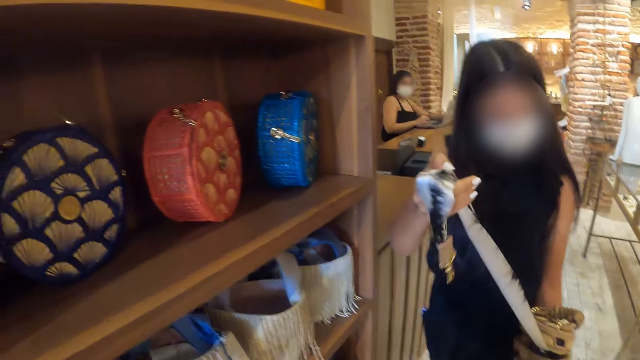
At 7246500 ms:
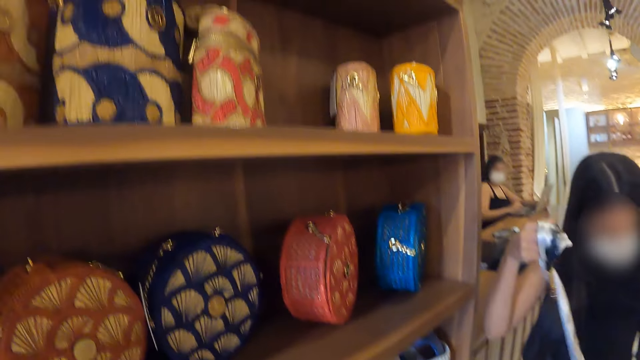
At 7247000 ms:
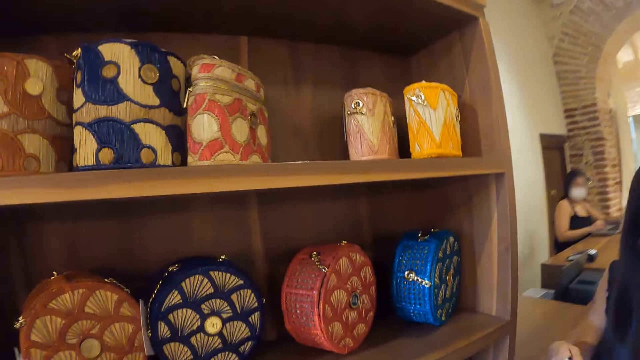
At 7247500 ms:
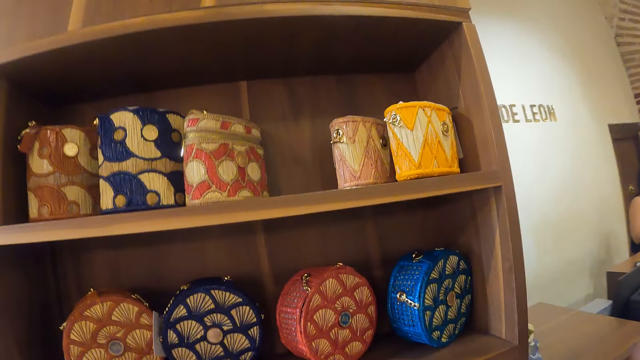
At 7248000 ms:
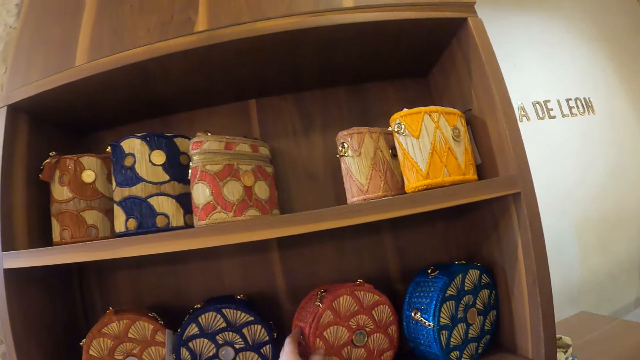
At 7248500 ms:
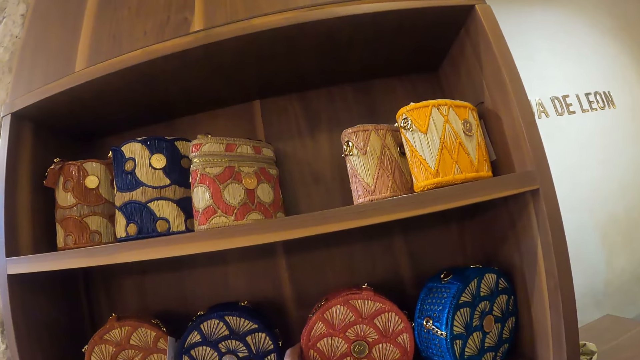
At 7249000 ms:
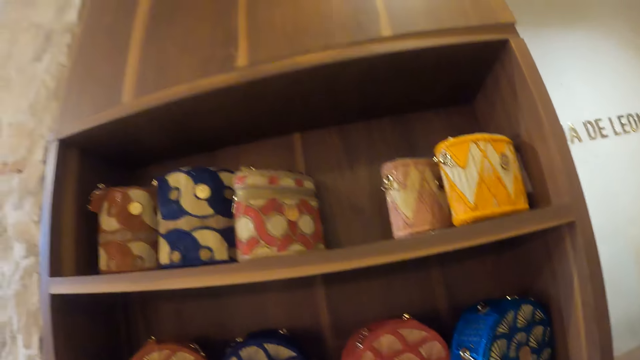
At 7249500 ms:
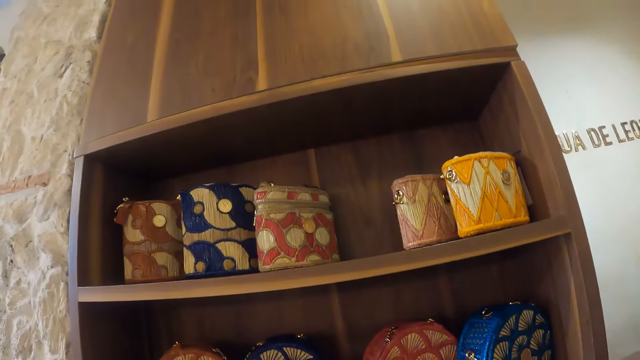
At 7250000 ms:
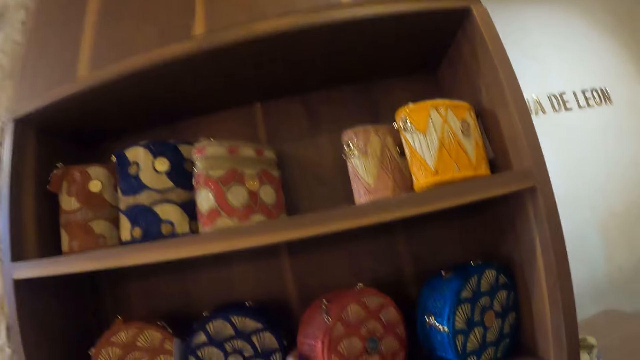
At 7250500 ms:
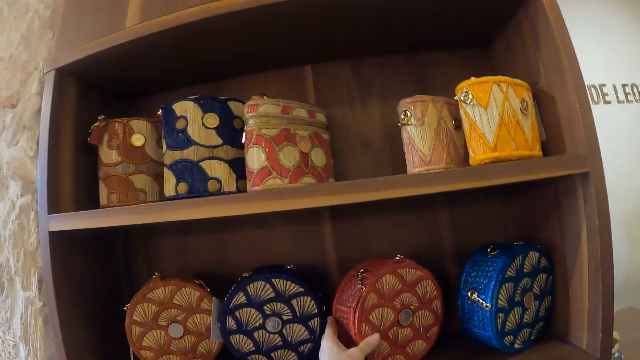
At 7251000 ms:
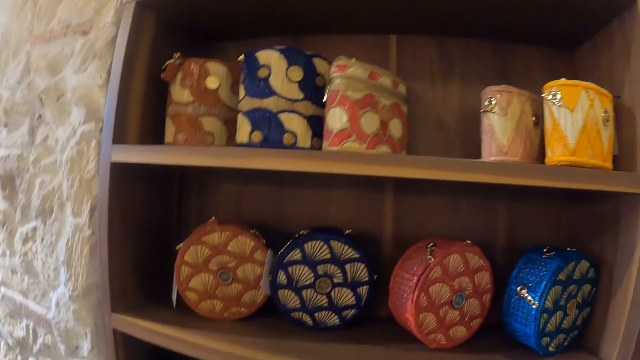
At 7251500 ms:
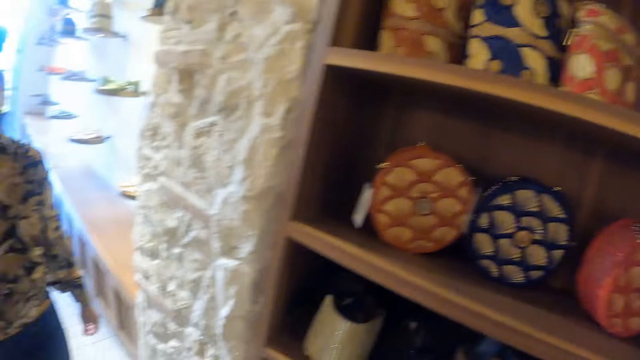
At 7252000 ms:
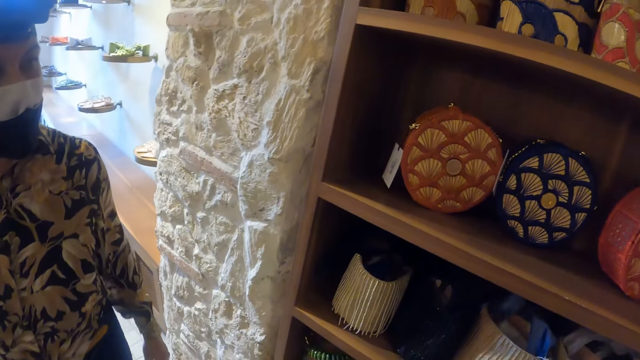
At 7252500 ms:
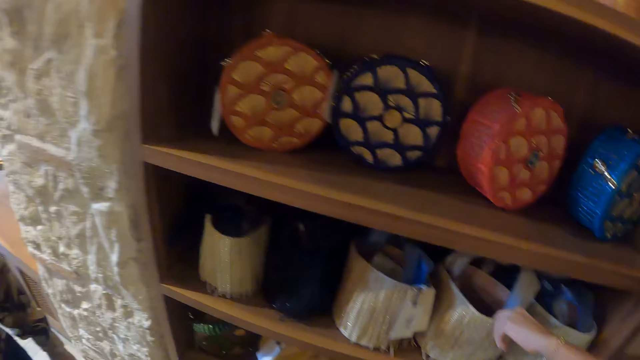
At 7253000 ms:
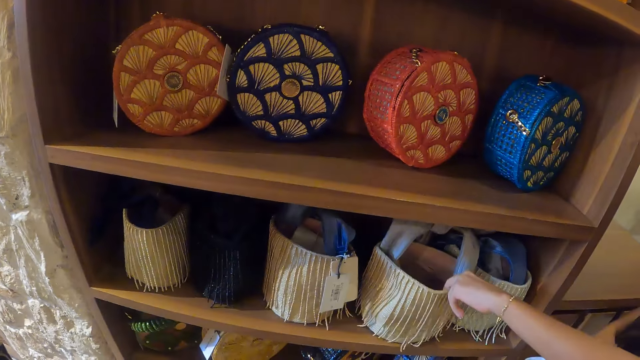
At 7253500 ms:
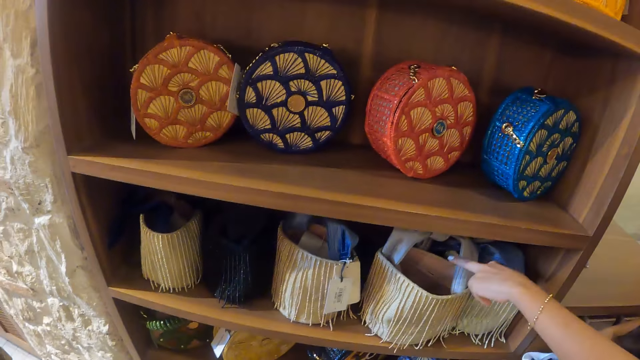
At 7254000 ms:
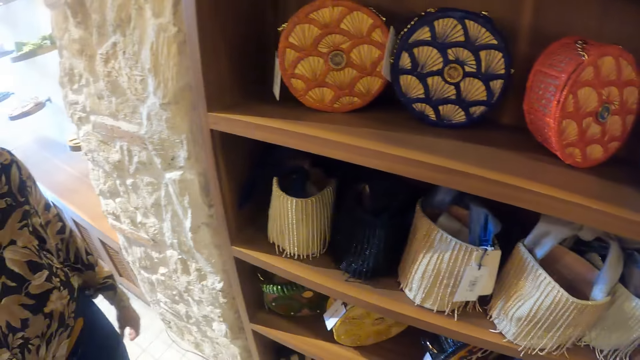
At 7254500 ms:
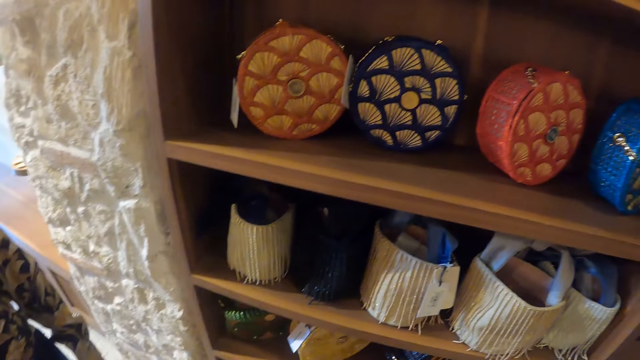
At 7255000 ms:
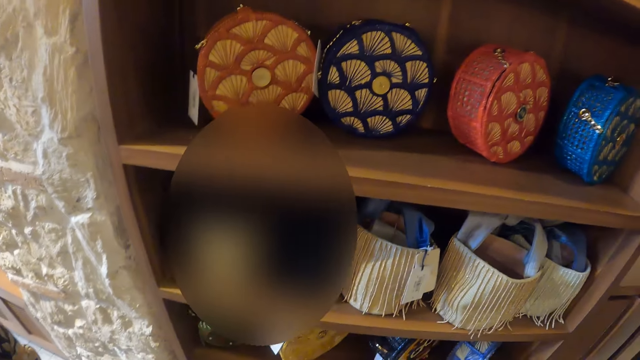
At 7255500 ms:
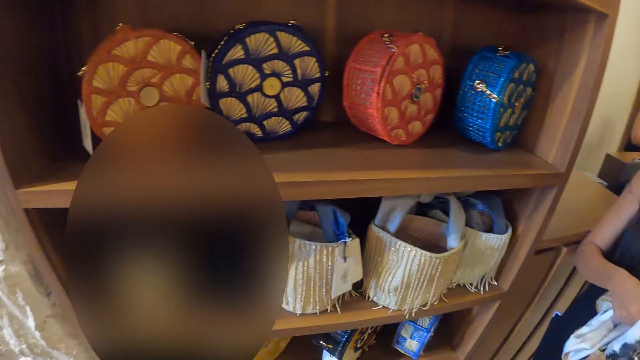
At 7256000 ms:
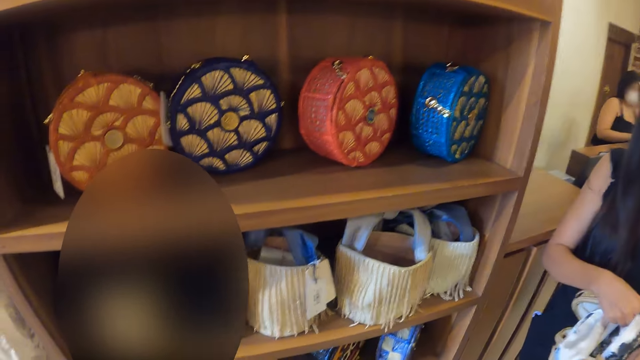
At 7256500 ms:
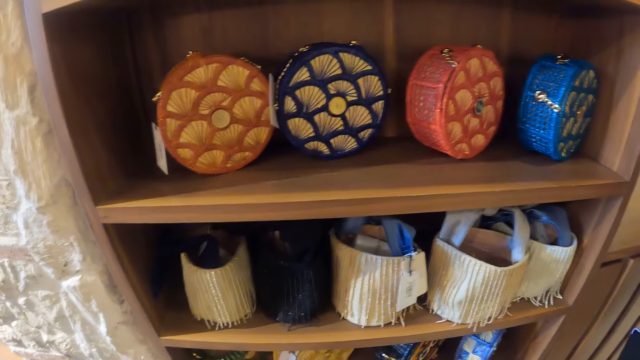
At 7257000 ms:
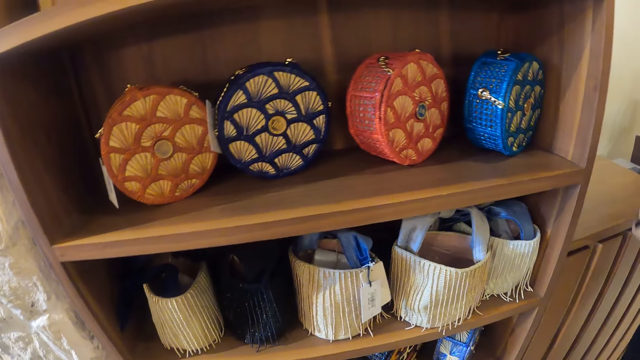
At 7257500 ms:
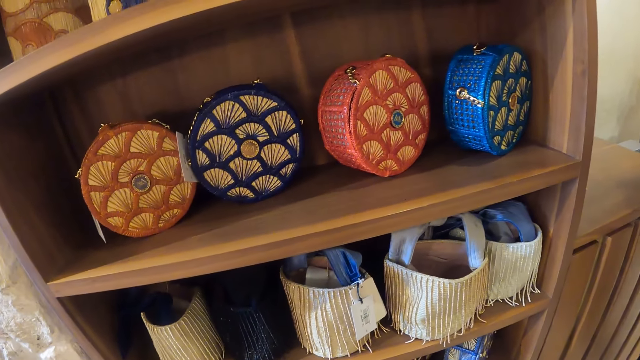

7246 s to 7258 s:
A lady holds the basket. The camera wearer touches the basket.

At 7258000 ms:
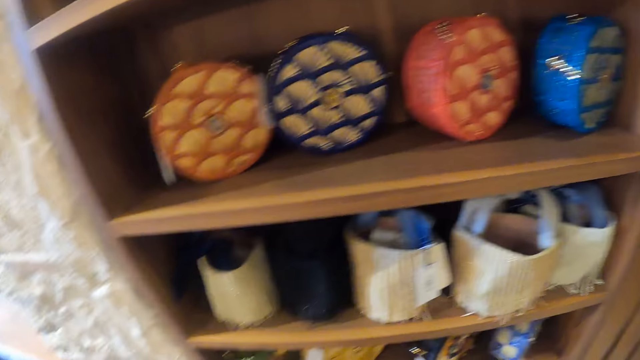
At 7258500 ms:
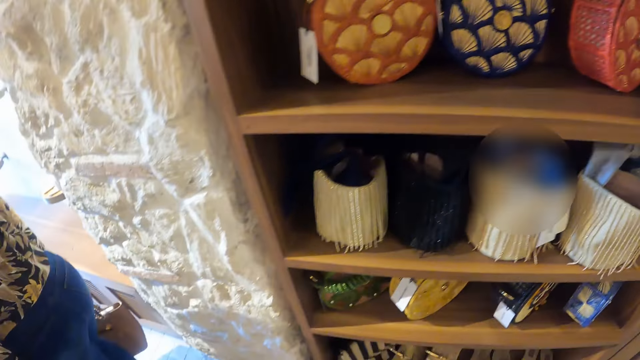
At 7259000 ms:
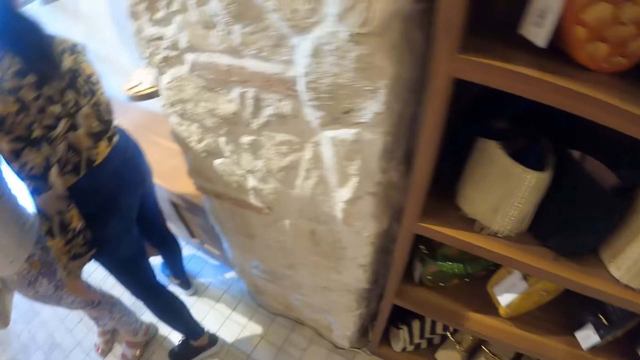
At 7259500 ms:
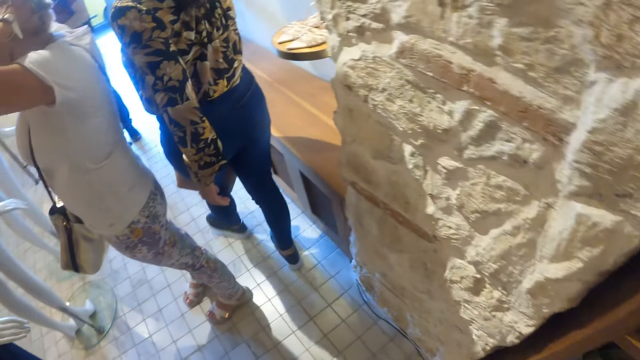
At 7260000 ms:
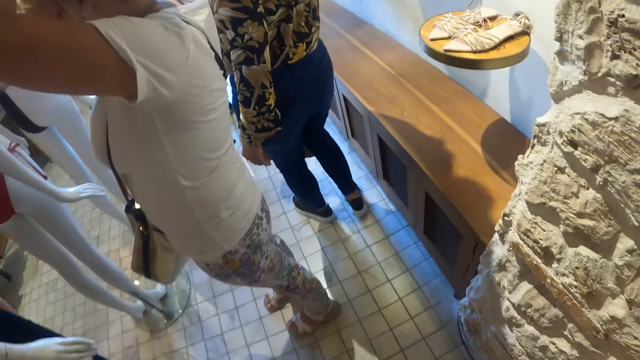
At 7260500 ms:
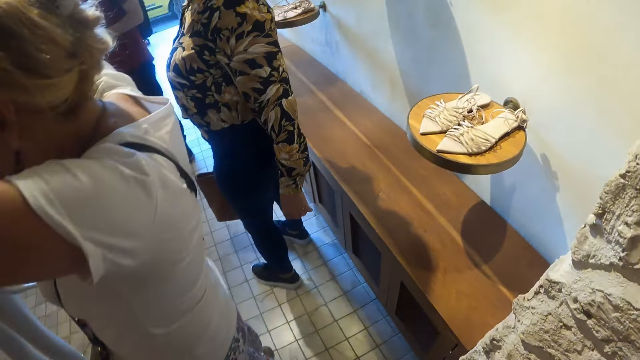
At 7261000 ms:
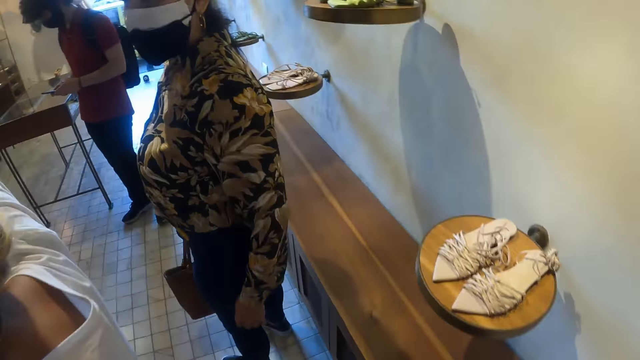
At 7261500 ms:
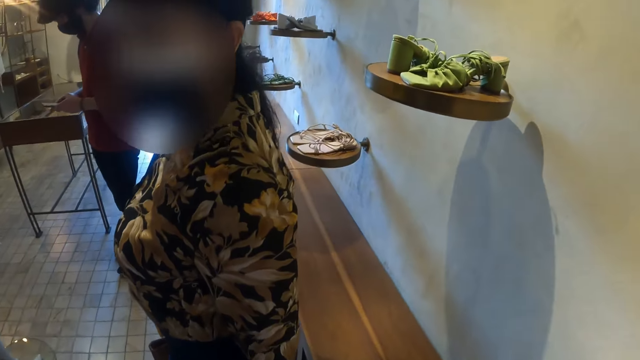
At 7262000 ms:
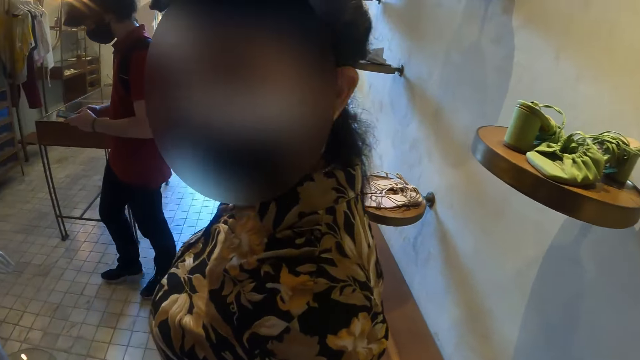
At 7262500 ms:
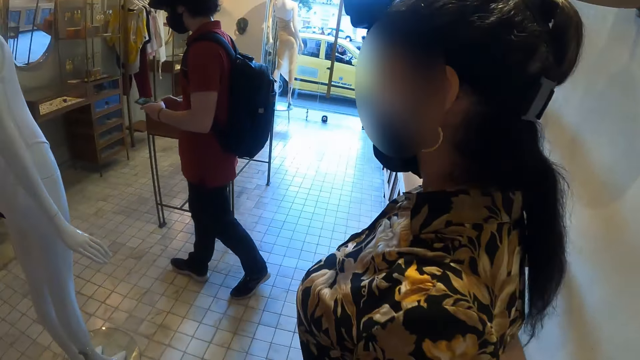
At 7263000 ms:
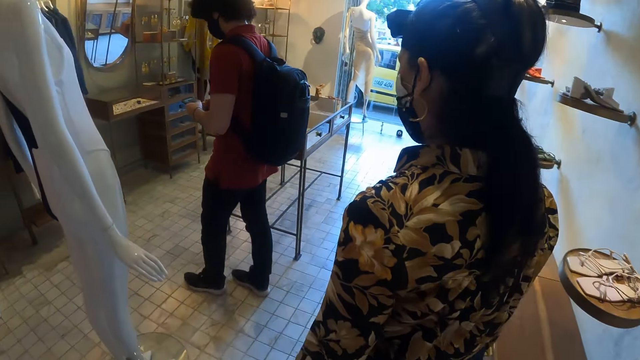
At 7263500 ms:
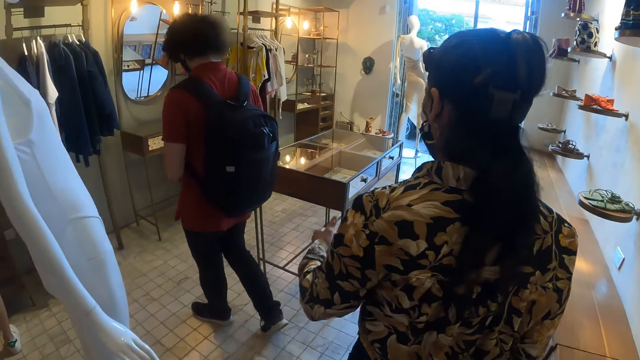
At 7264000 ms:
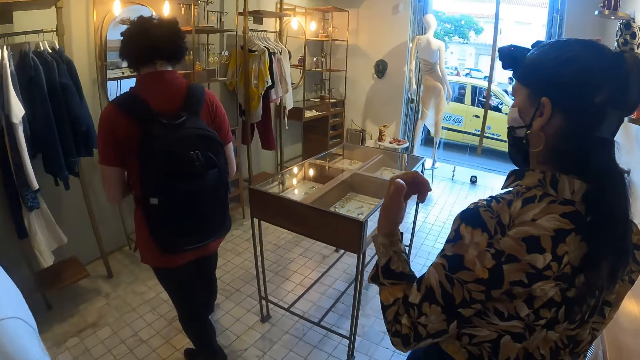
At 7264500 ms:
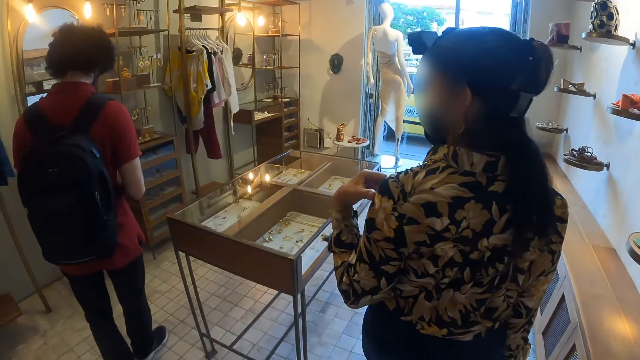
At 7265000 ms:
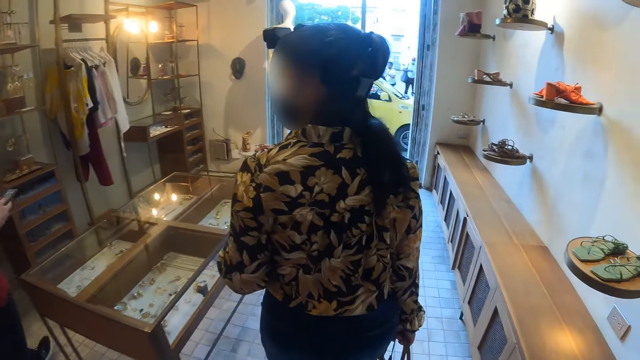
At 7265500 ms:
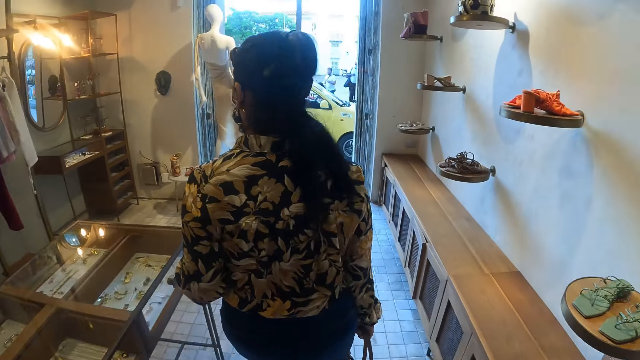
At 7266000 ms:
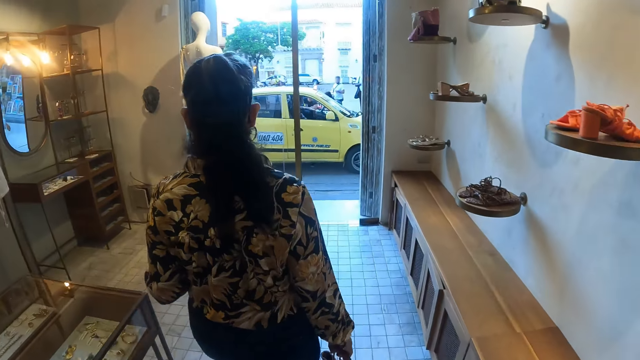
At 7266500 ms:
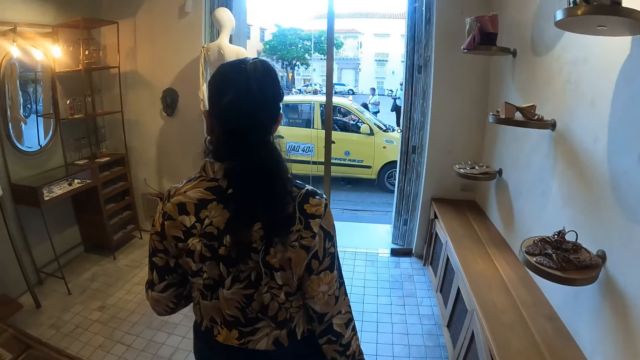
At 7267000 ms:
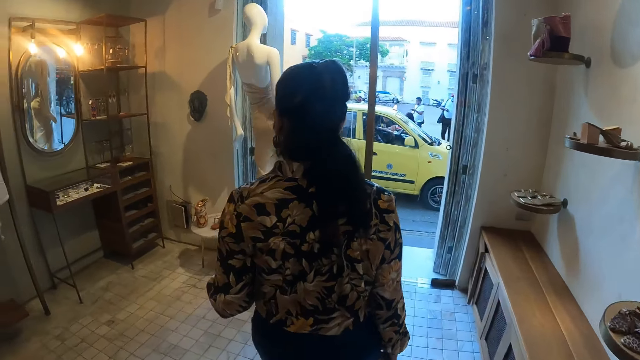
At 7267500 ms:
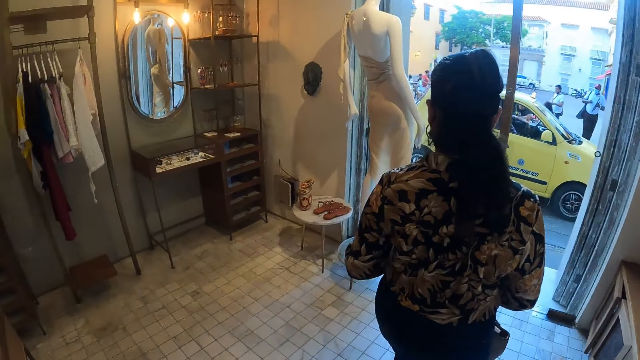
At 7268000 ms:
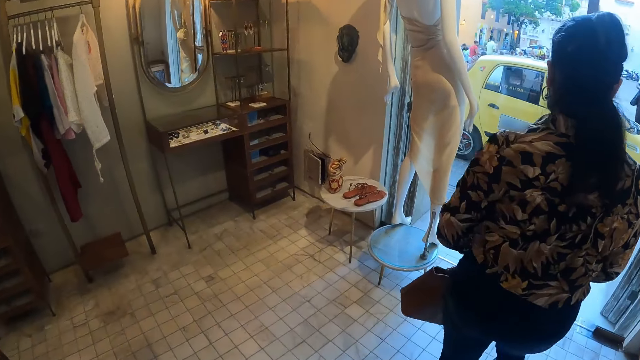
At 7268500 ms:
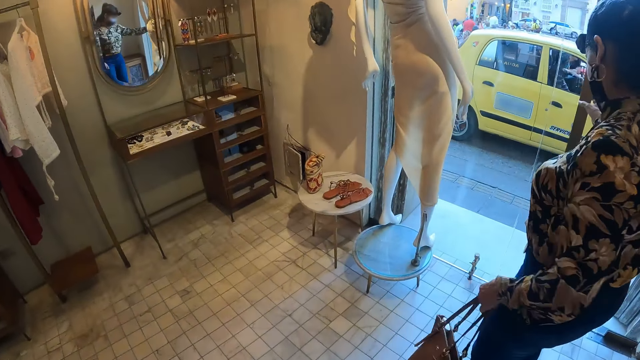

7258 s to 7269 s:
The camera wearer walks around the room. They walk around the shop.
